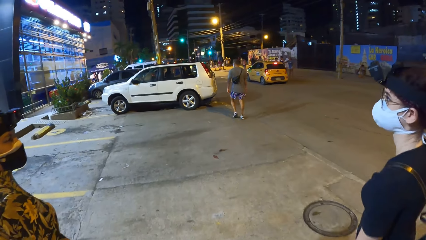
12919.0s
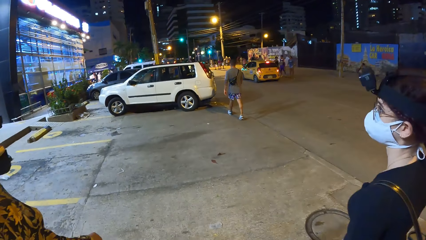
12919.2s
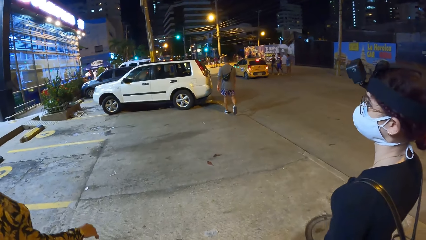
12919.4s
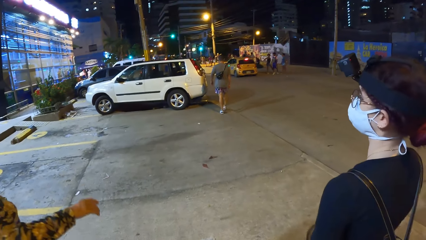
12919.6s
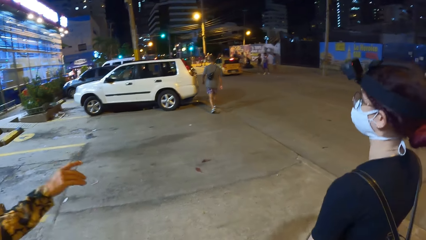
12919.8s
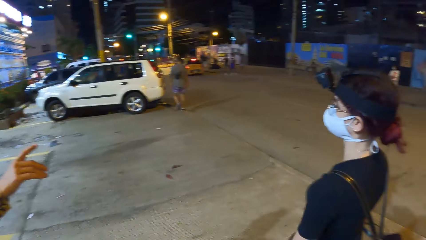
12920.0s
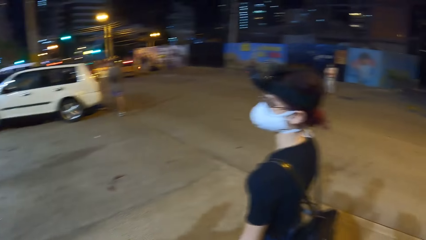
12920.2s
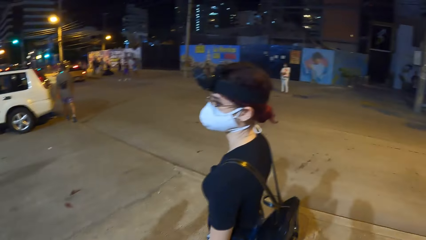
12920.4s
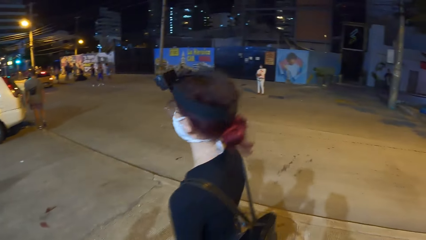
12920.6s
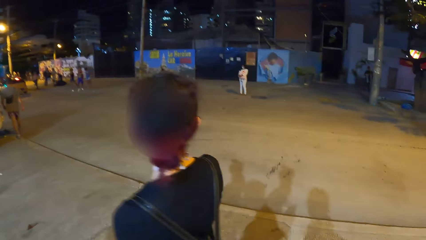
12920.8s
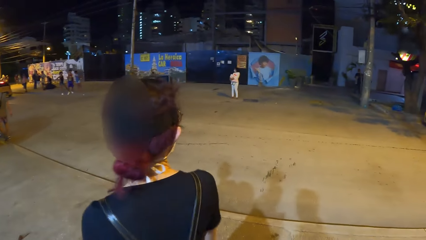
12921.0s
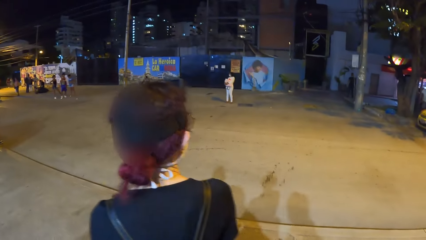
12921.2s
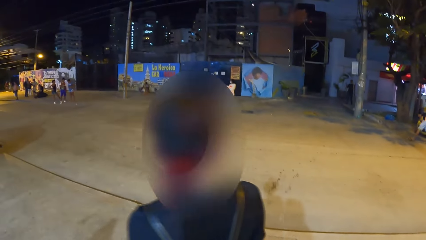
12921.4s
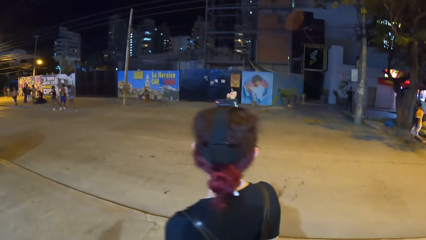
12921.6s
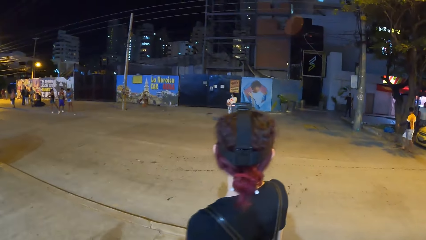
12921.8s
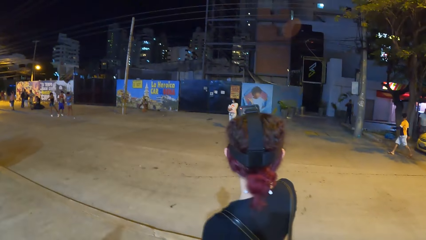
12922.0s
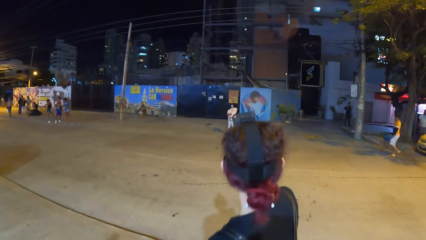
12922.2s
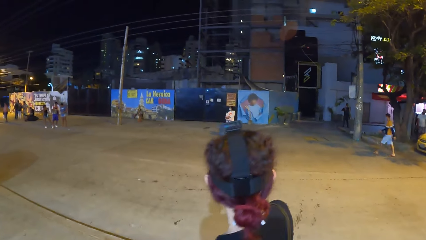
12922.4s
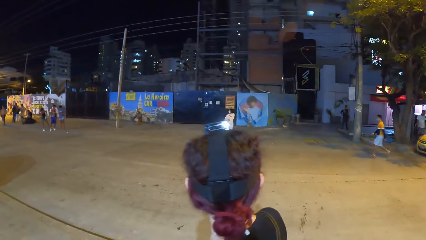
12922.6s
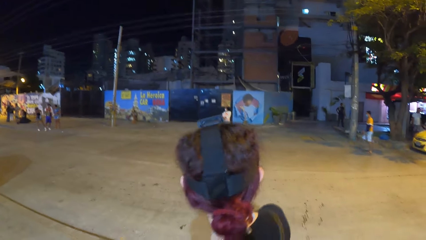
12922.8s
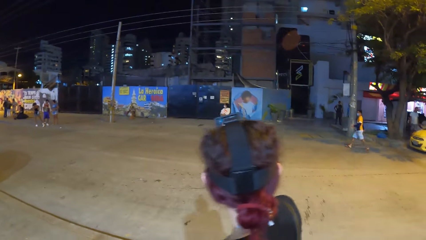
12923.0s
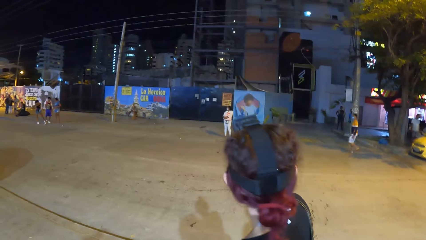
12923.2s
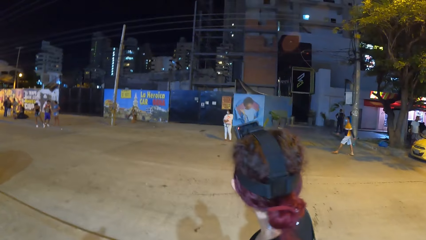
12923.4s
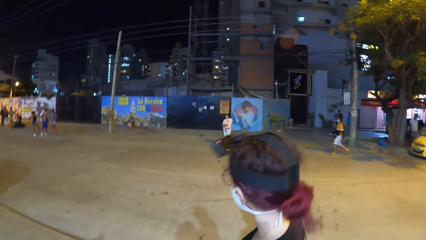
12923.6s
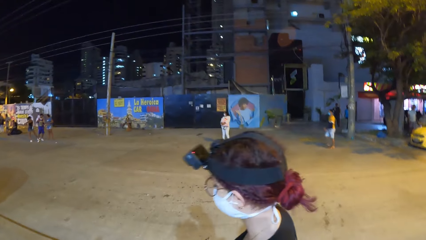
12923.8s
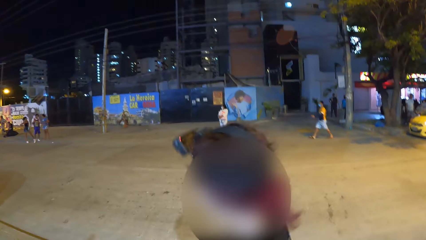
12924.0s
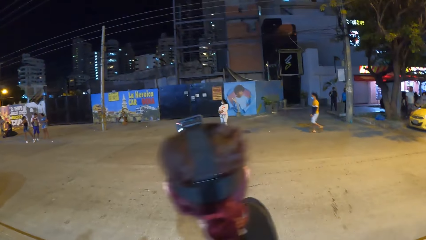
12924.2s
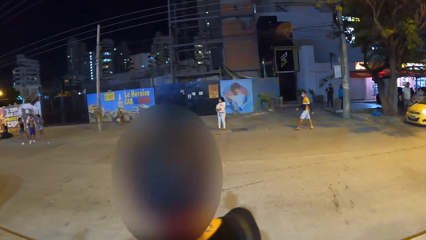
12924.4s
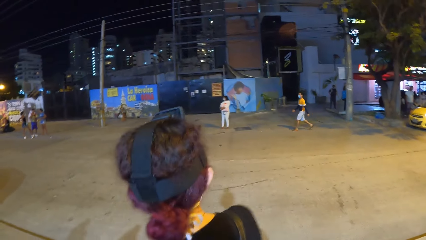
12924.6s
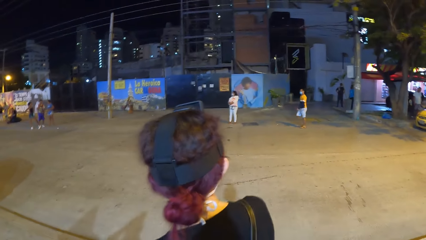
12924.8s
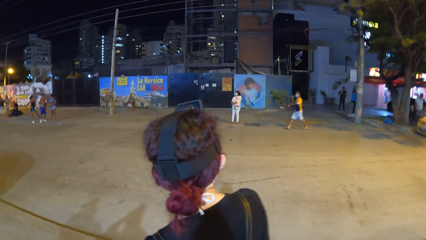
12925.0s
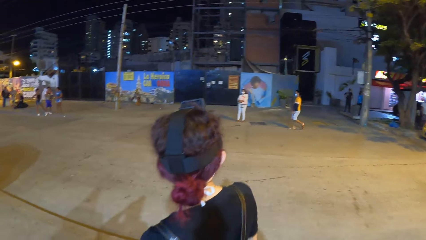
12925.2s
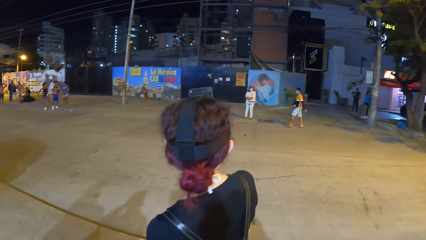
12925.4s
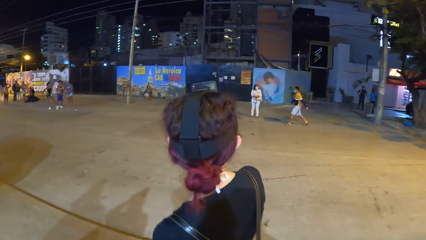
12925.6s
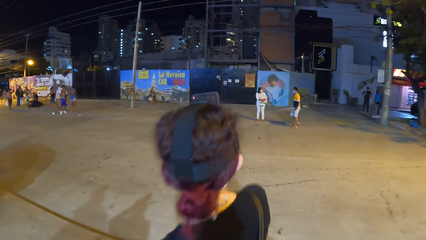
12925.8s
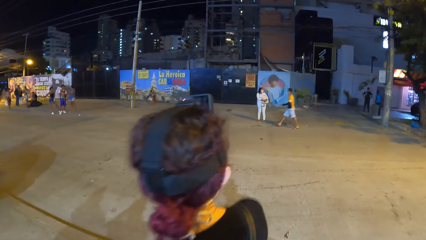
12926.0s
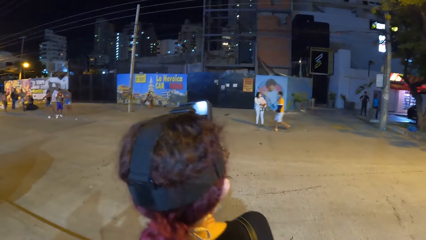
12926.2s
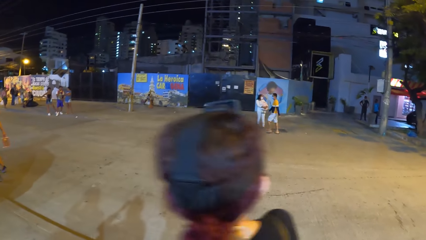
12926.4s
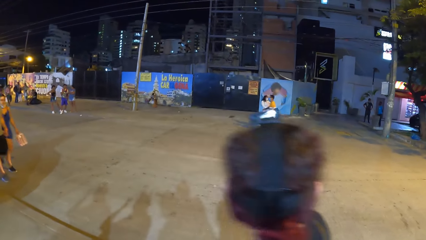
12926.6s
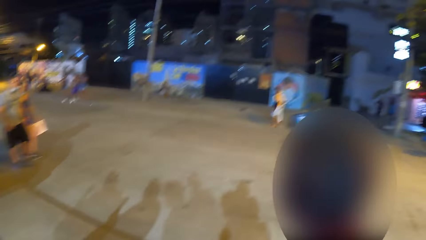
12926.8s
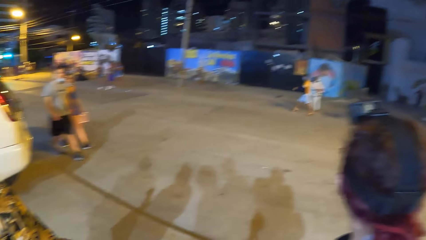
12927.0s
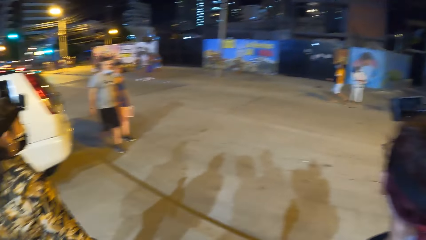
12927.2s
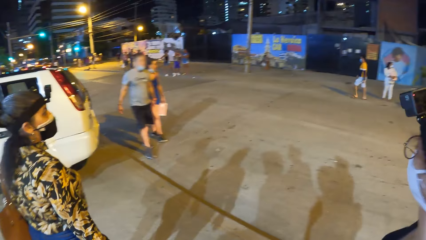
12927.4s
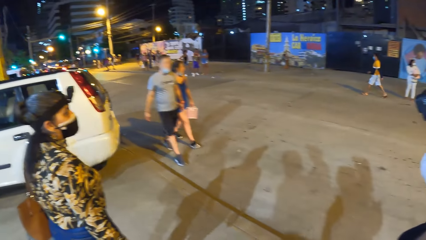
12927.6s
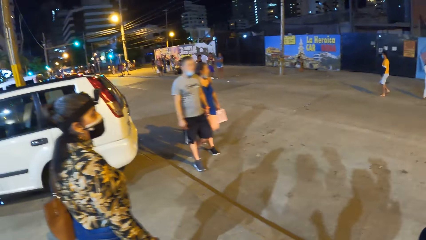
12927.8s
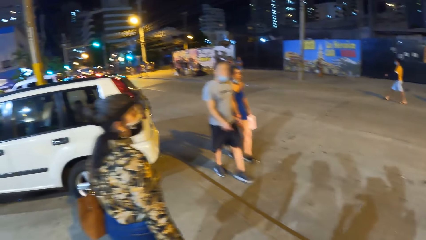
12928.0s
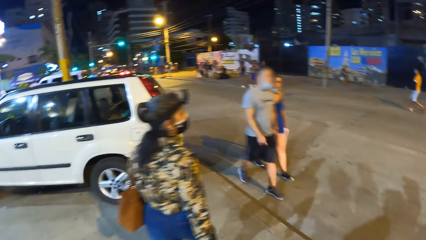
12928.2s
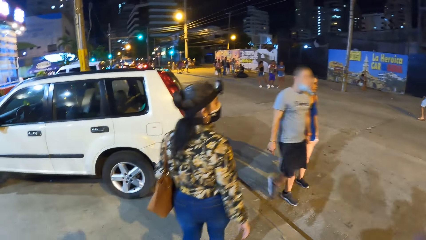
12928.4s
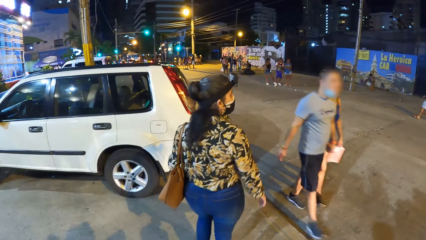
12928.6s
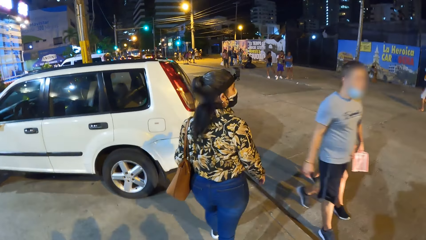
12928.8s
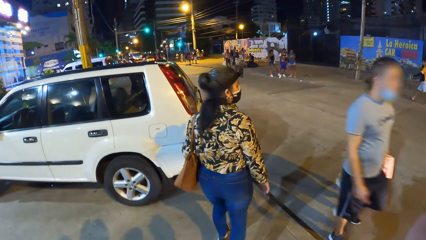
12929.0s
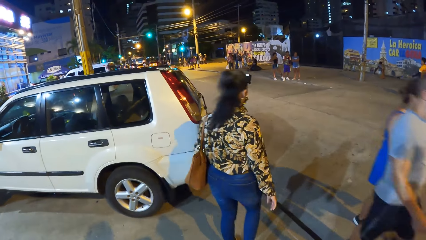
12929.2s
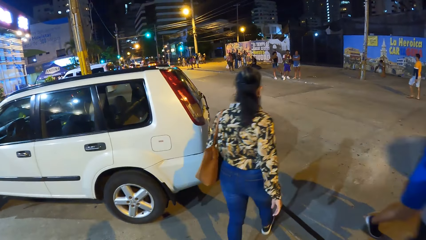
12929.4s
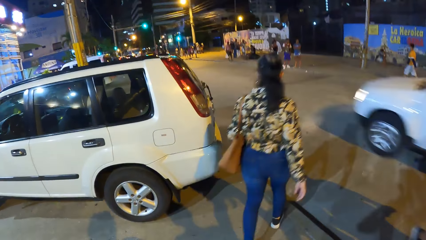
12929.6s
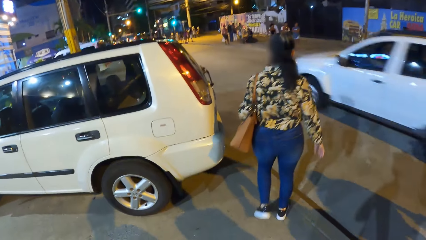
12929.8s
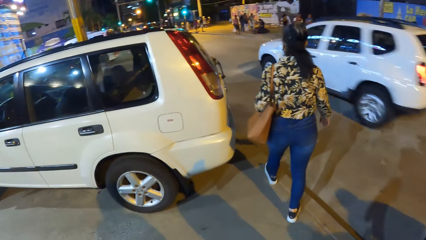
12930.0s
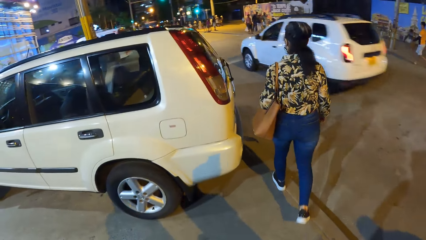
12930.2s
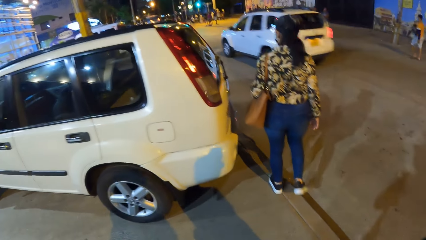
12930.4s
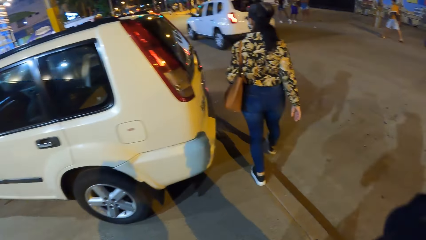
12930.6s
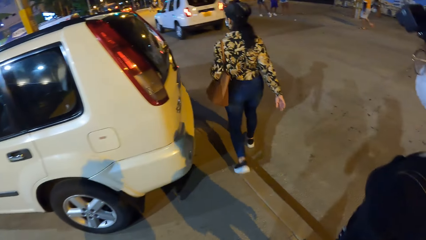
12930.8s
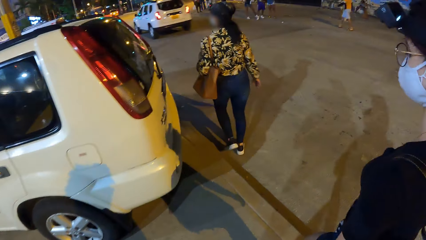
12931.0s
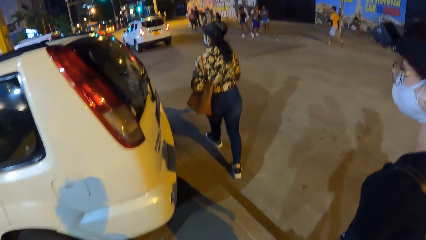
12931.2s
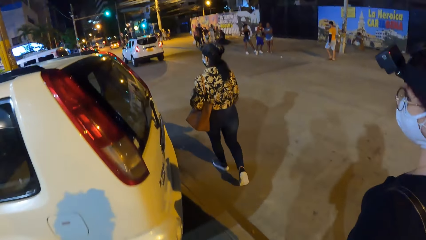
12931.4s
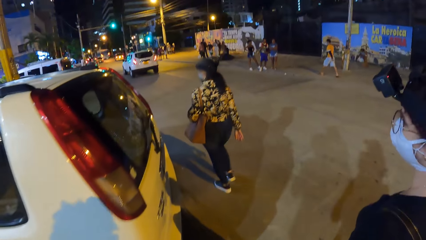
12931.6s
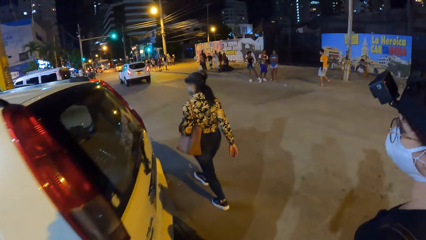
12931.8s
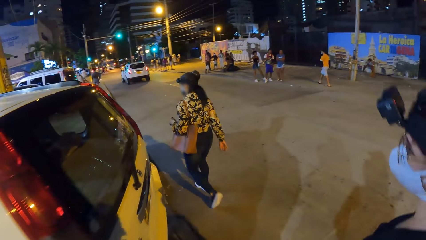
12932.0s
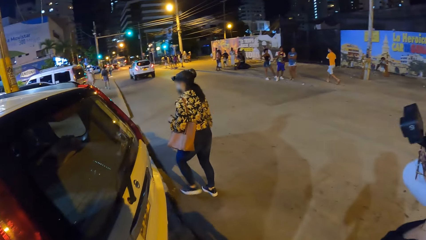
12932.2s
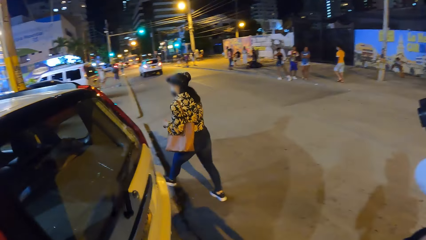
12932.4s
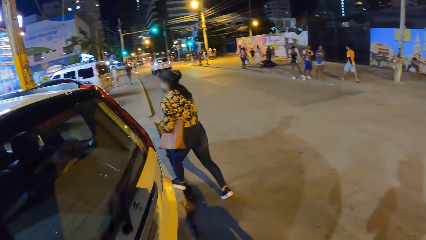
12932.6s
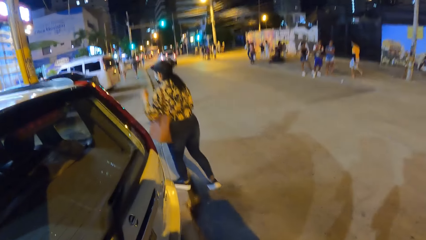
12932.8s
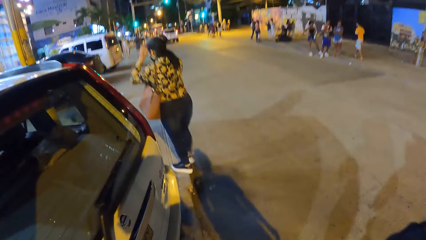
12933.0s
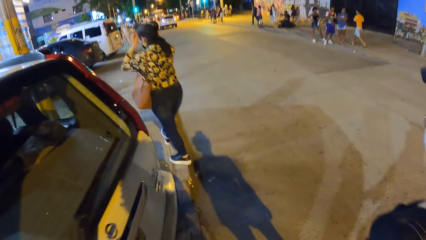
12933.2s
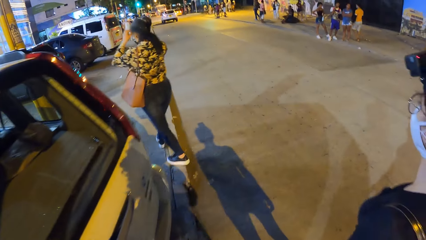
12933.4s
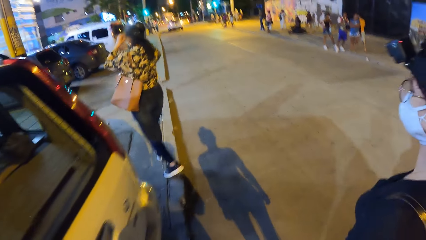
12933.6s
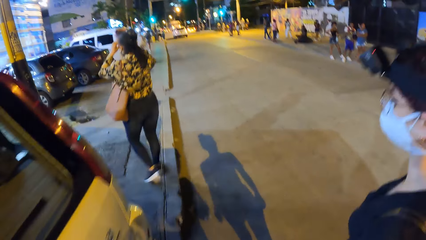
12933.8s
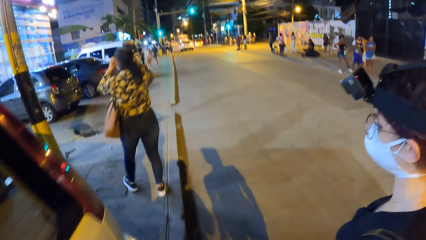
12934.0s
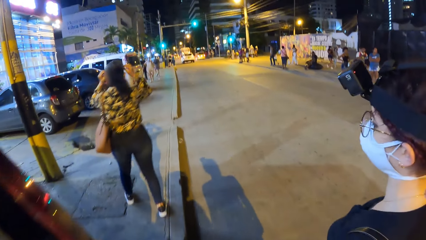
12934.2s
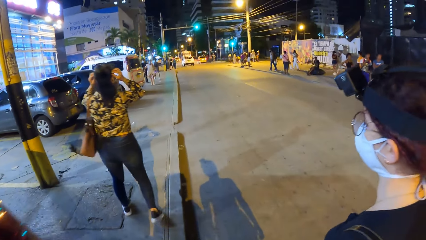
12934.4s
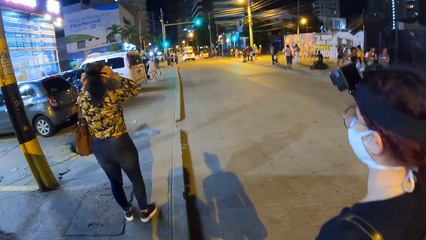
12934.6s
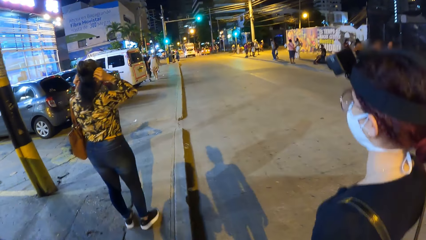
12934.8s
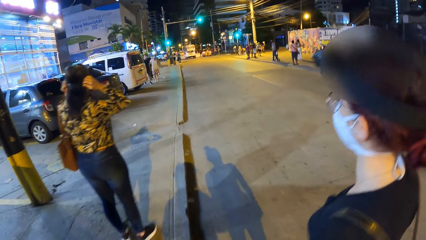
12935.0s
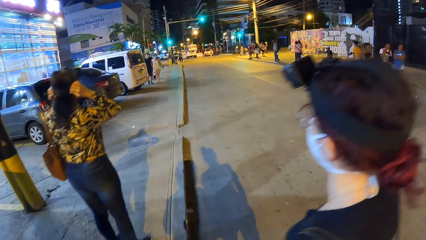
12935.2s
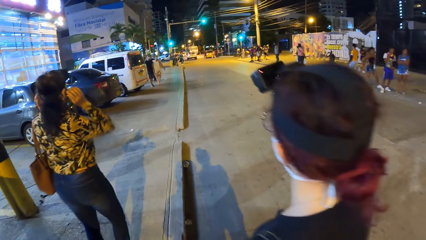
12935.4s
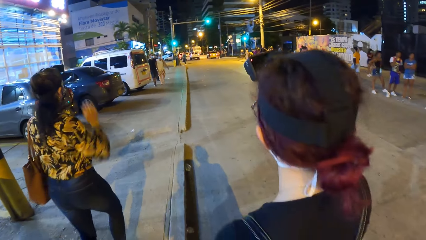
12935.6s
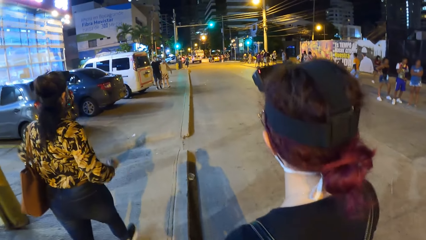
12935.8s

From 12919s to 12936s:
A person walks. The camera wearer walks. The person raises a hand and walks. The camera wearer walks. Another person talks with the first person. The other person walks. The camera wearer walks. The first person touches their head.
